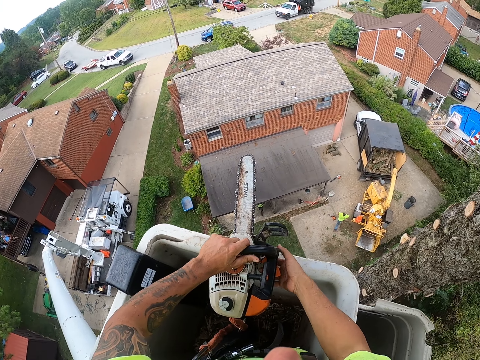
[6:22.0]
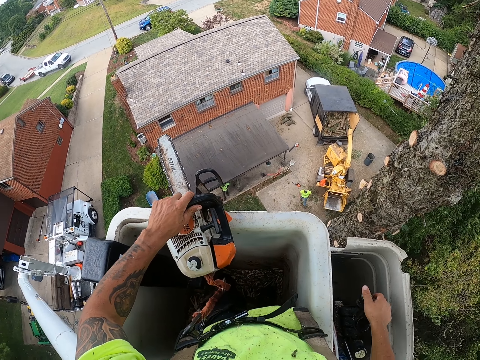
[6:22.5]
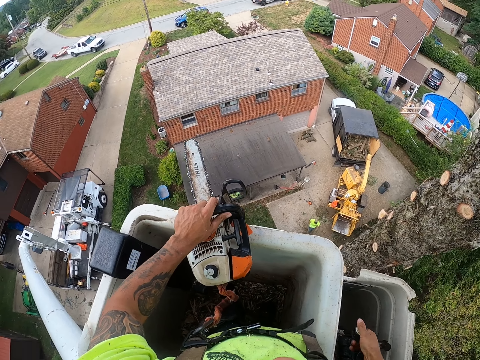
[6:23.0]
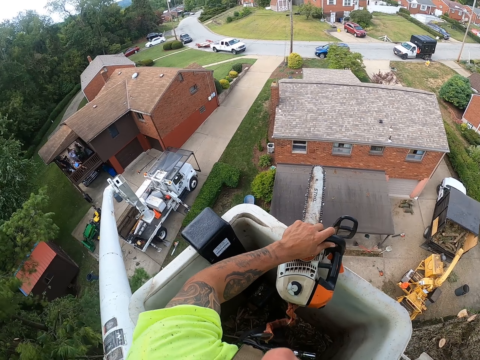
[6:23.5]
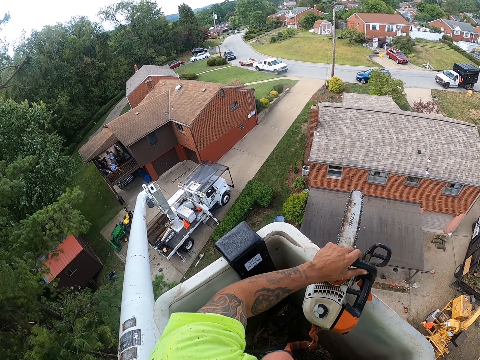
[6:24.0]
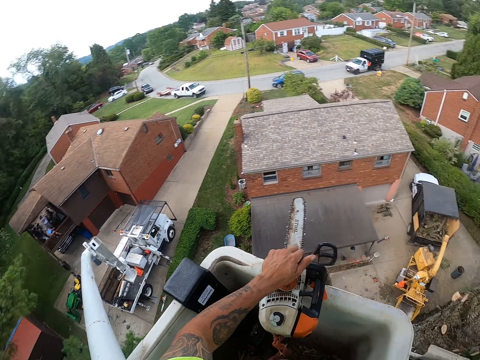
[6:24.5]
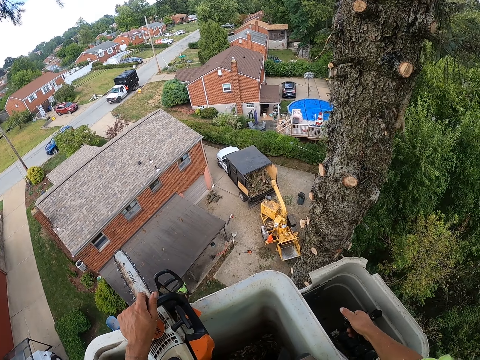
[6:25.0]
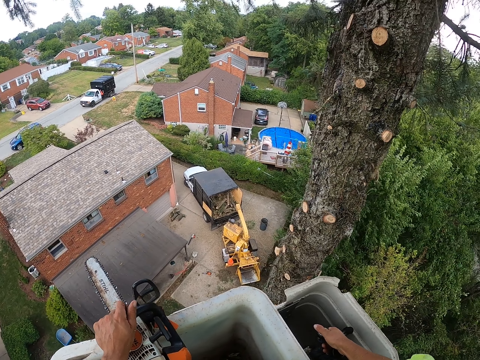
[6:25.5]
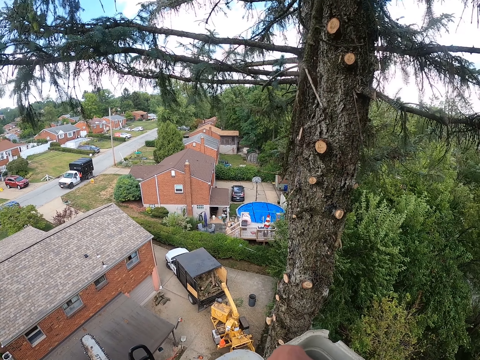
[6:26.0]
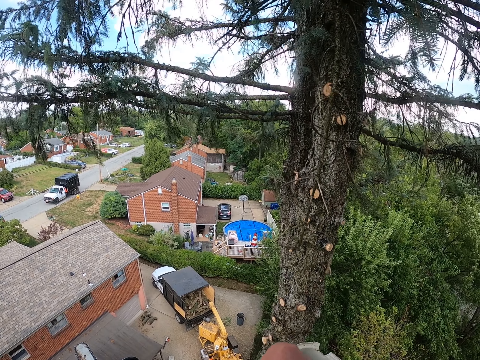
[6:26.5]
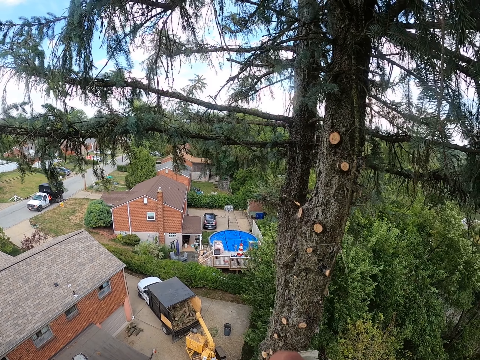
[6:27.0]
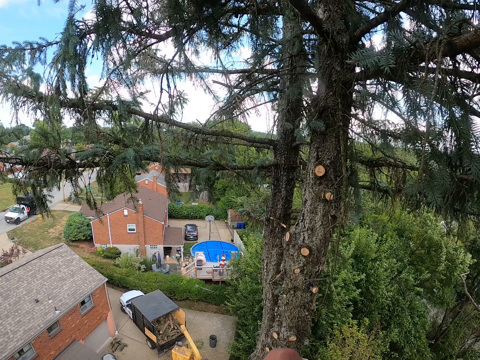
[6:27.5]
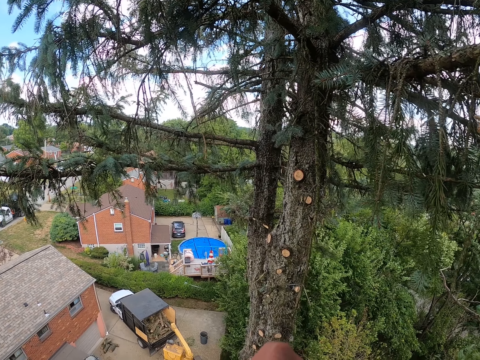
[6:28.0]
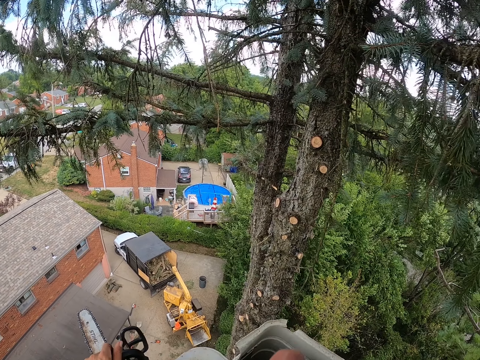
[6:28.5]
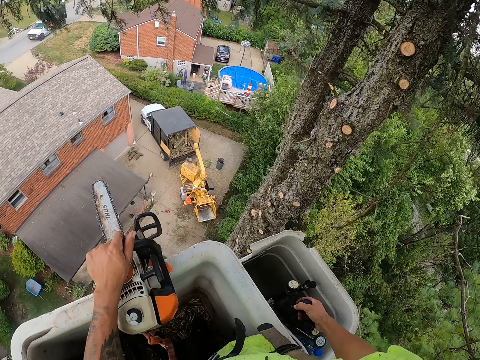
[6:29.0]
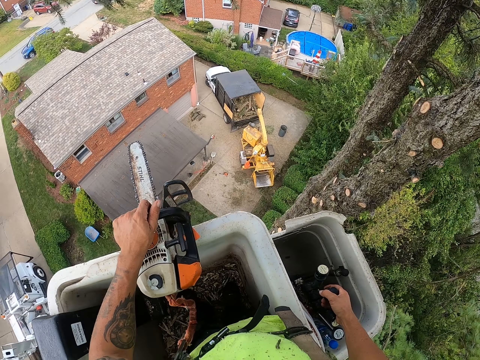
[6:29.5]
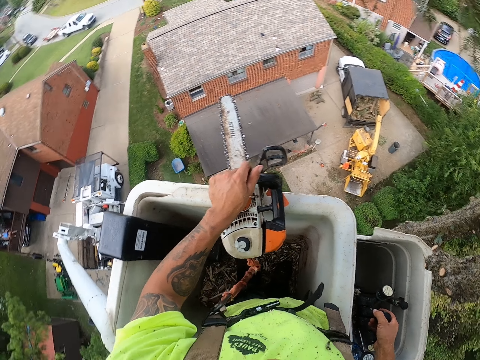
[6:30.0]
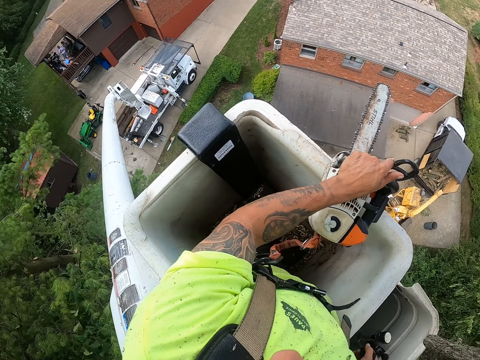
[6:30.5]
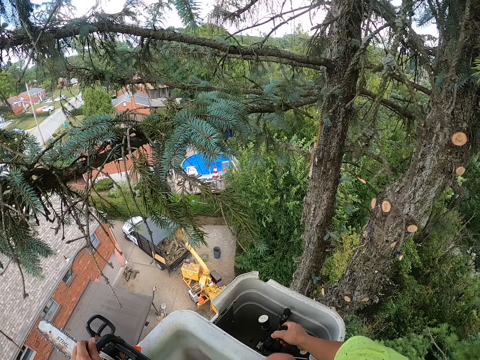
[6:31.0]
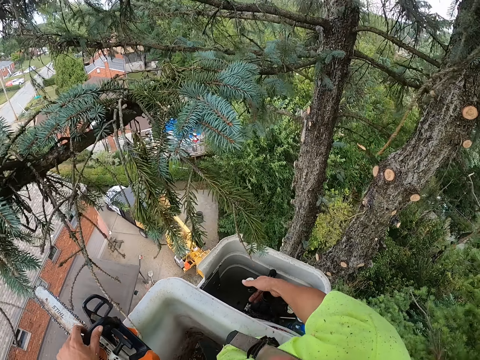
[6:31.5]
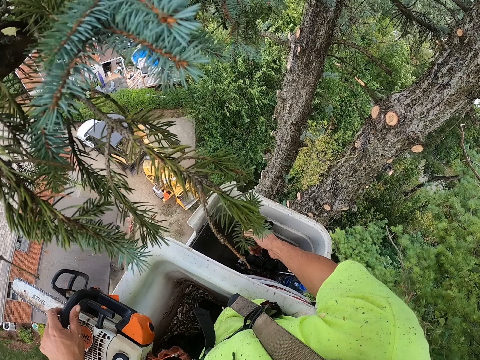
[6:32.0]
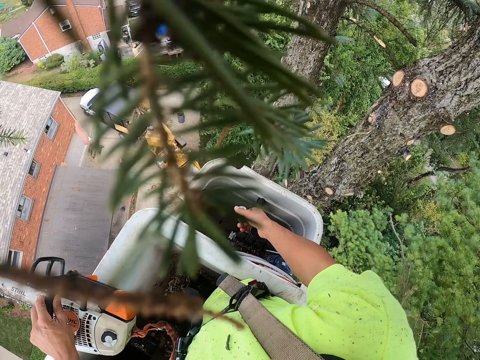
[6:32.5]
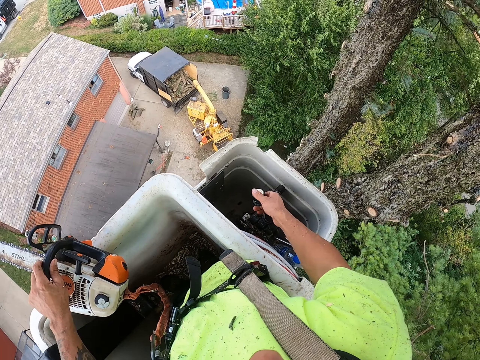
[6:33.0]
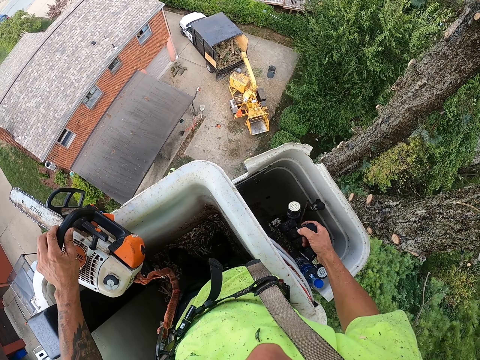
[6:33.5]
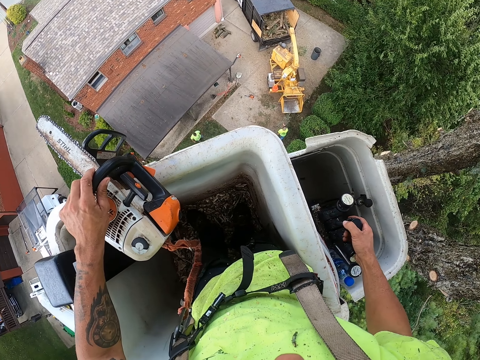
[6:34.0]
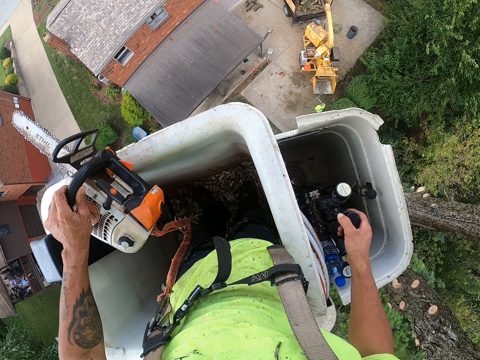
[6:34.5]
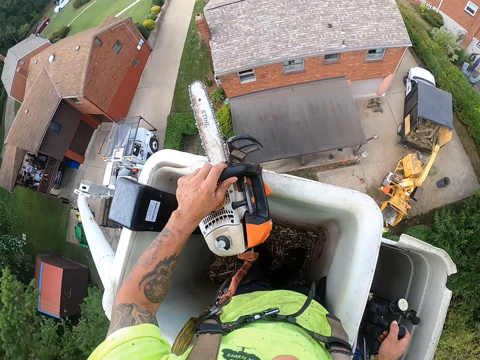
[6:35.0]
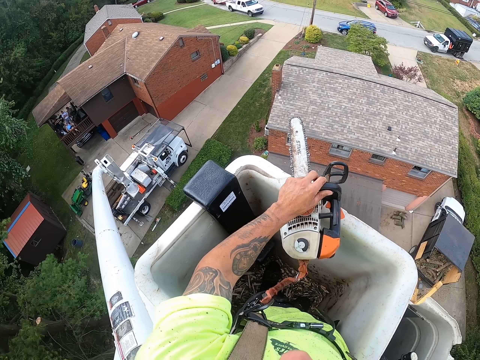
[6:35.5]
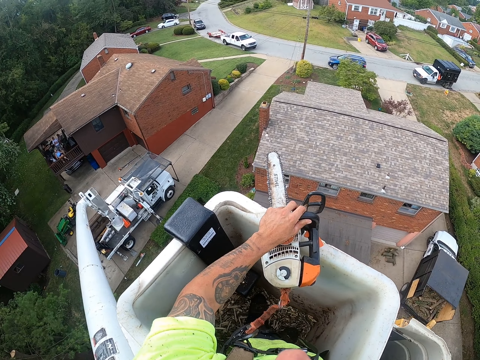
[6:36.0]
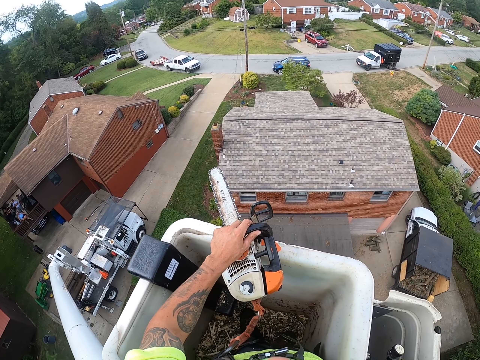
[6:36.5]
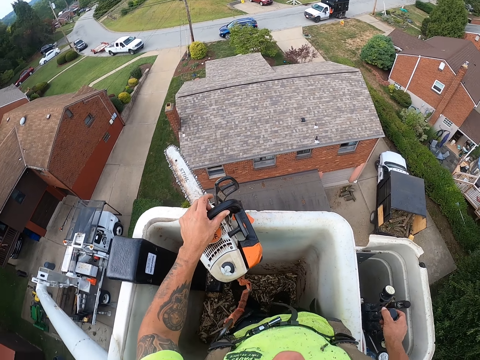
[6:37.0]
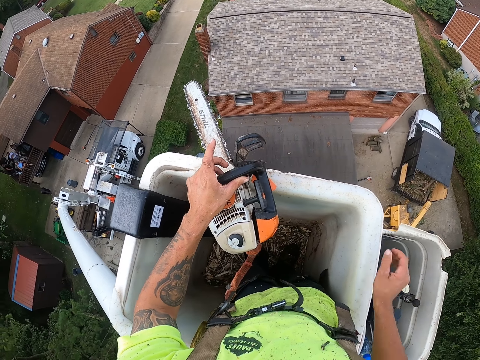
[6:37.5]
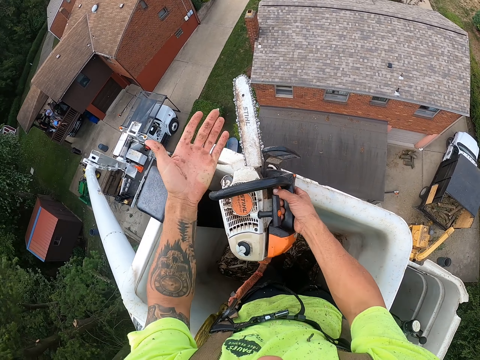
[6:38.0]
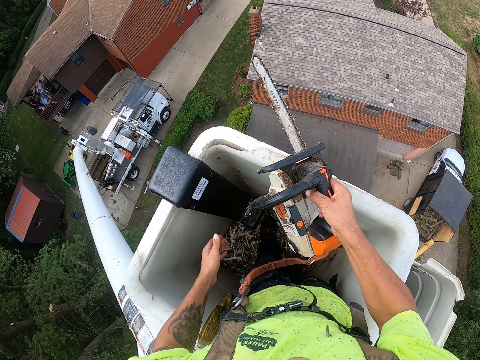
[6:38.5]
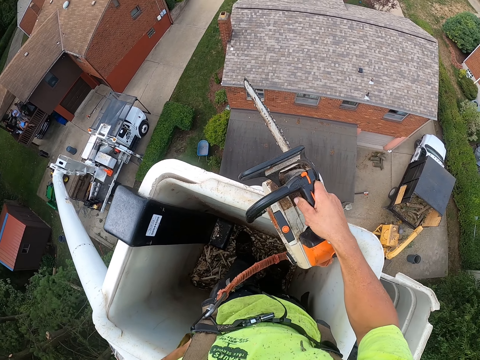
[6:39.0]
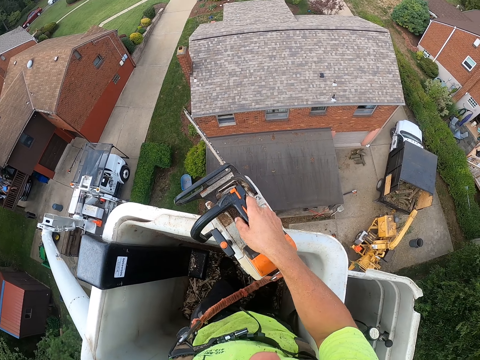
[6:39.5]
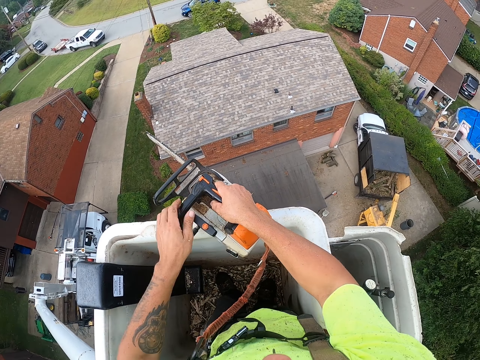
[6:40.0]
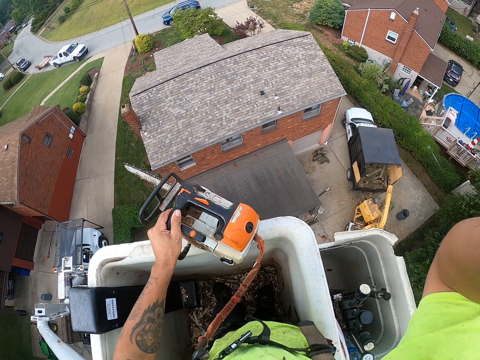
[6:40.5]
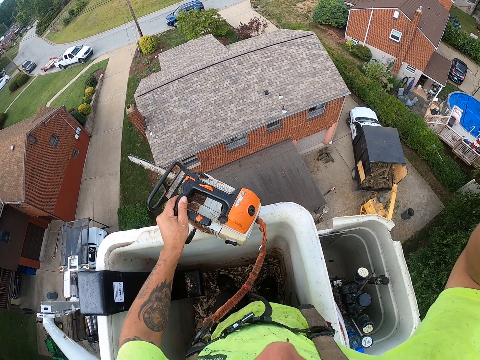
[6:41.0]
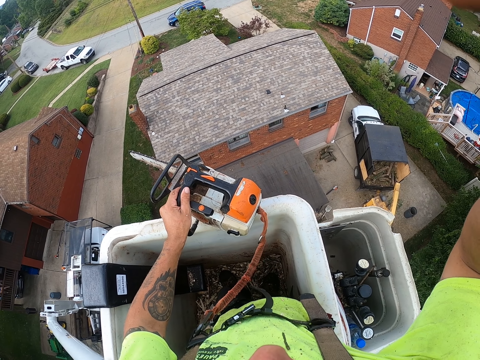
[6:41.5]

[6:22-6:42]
The camera wearer controls the boom lift with the gear shifter in his right hand. He holds the power saw with the left hand. He controls the boom lift with the gear shifter in his right hand. He does so again. He holds the chainsaw with his right hand. He picks up the power saw with the right hand. He stares at the left hand. He wipes his left hand on his cloth. He holds the chainsaw with his left hand. He reaches for his head camera with his right hand. He picks up the power saw with the left hand. He adjusts the camera.
